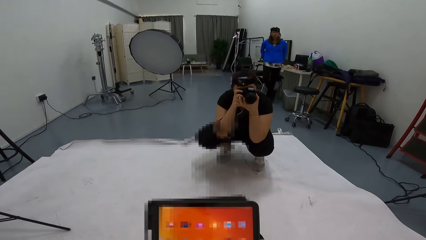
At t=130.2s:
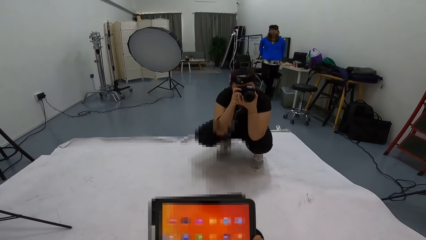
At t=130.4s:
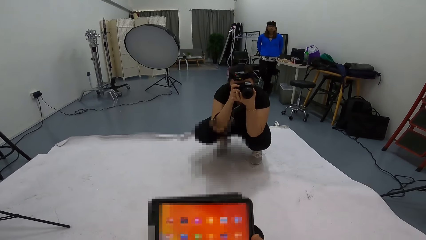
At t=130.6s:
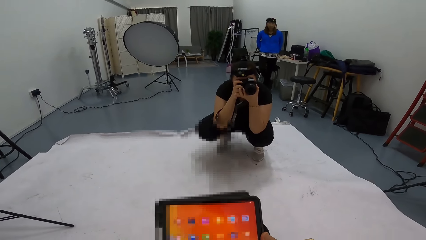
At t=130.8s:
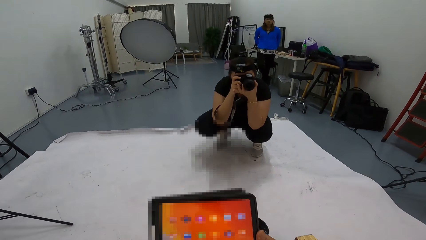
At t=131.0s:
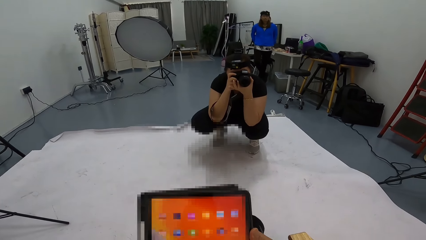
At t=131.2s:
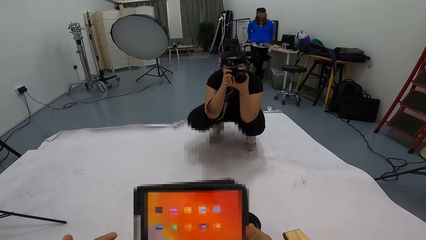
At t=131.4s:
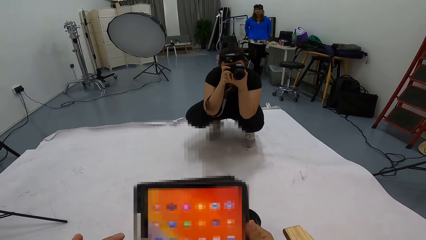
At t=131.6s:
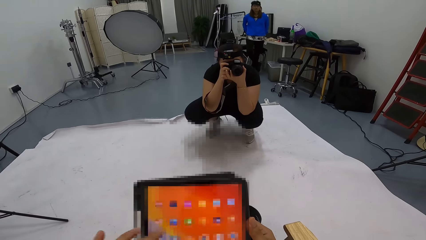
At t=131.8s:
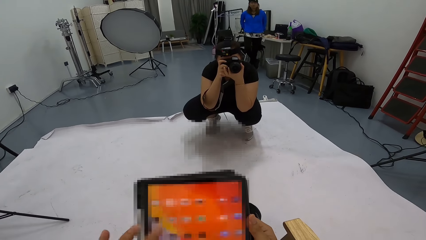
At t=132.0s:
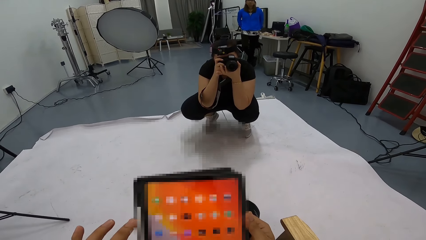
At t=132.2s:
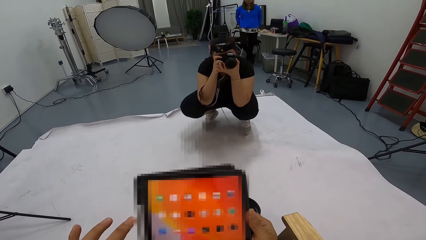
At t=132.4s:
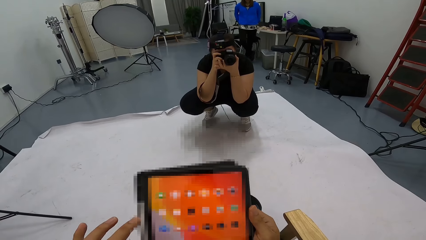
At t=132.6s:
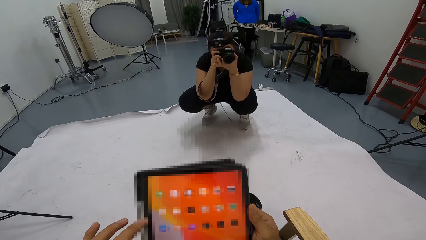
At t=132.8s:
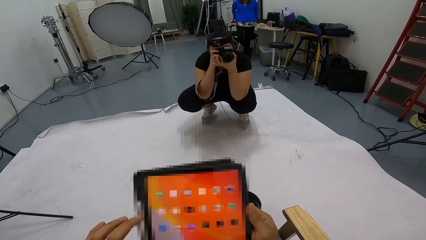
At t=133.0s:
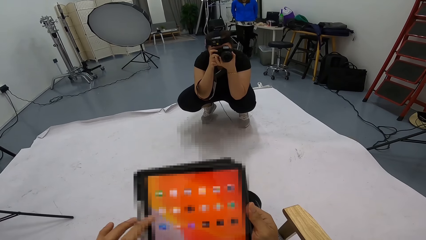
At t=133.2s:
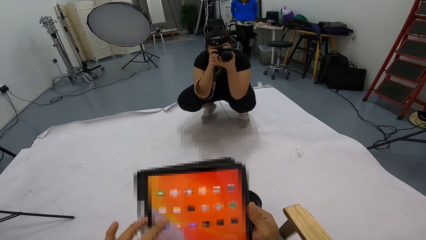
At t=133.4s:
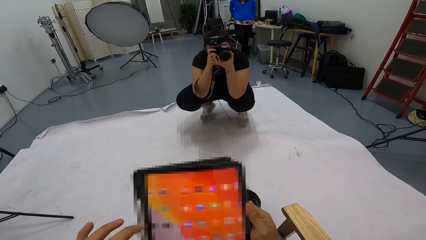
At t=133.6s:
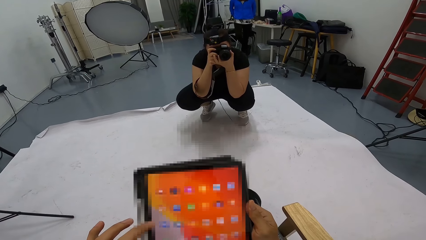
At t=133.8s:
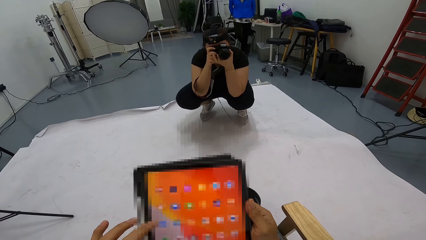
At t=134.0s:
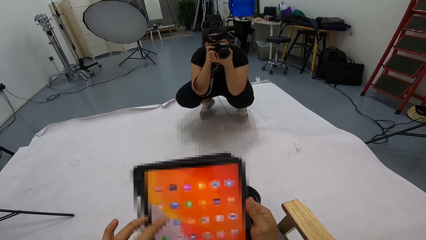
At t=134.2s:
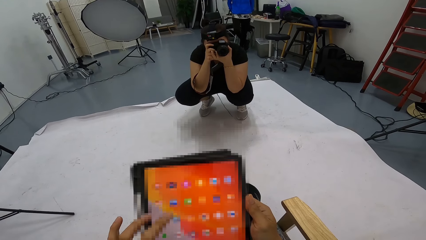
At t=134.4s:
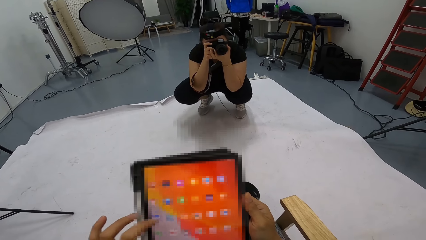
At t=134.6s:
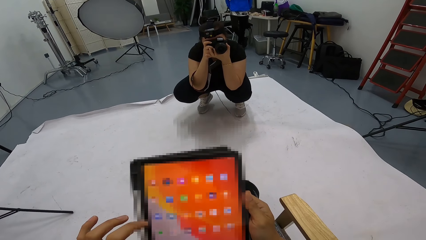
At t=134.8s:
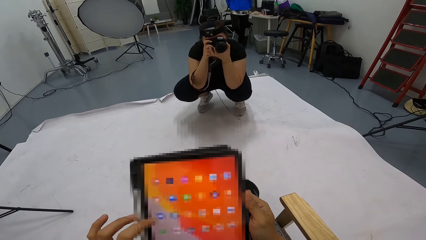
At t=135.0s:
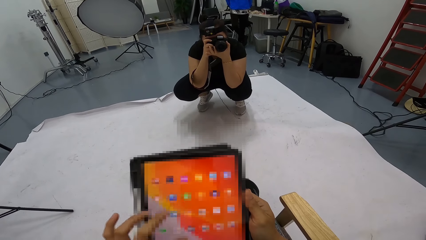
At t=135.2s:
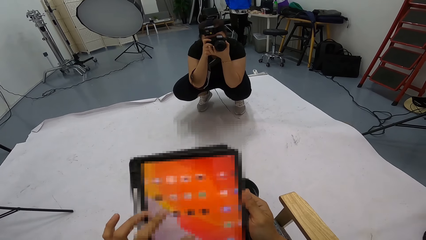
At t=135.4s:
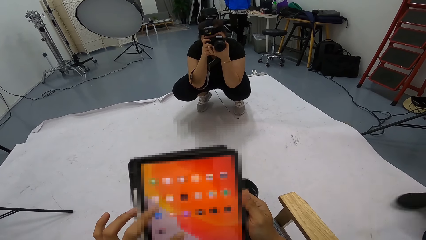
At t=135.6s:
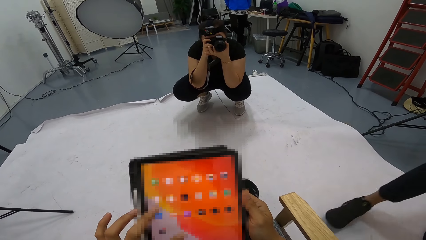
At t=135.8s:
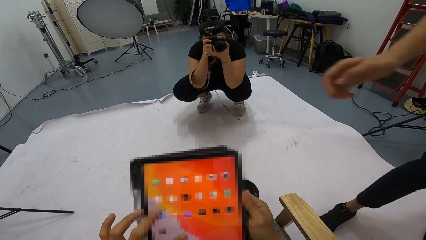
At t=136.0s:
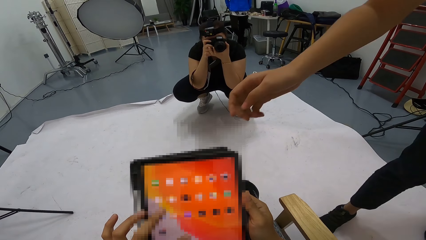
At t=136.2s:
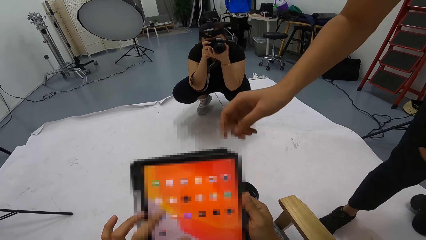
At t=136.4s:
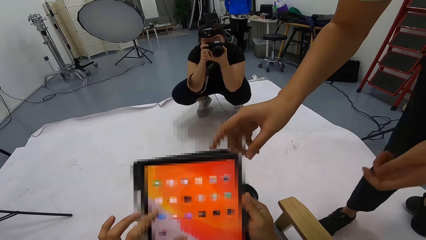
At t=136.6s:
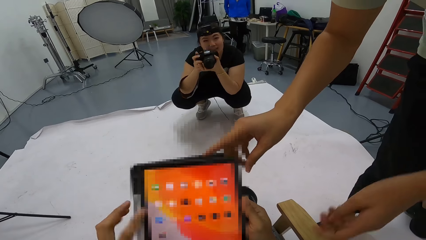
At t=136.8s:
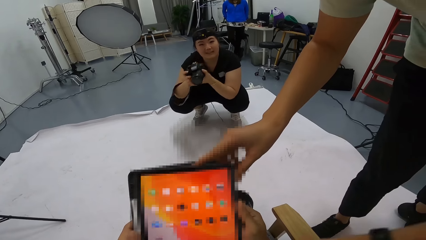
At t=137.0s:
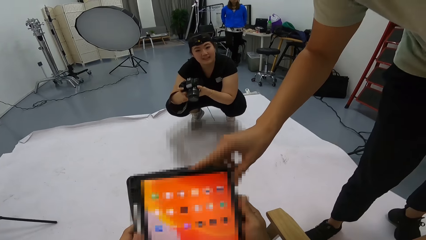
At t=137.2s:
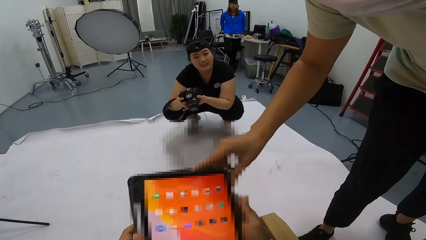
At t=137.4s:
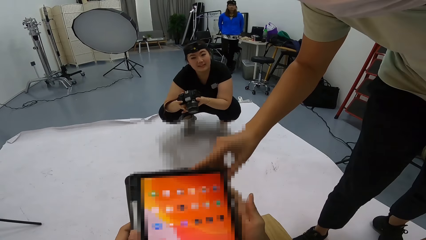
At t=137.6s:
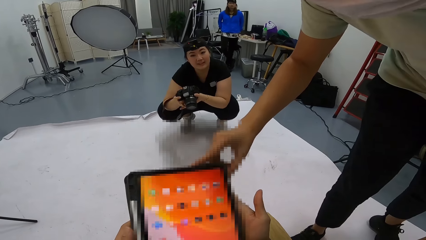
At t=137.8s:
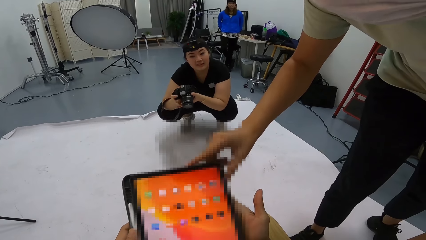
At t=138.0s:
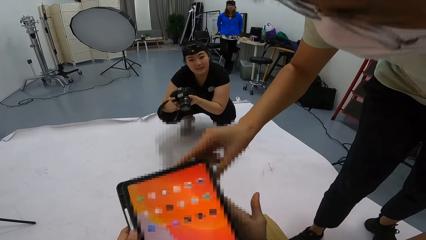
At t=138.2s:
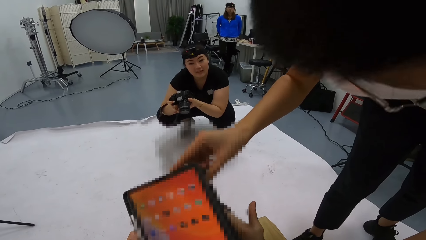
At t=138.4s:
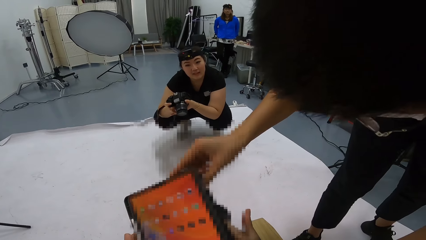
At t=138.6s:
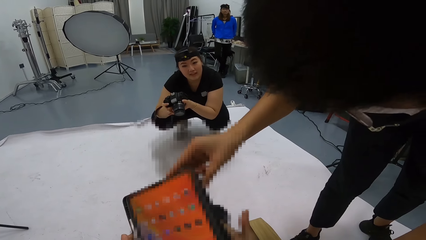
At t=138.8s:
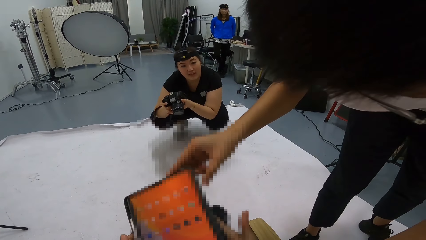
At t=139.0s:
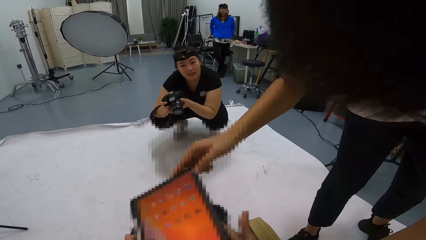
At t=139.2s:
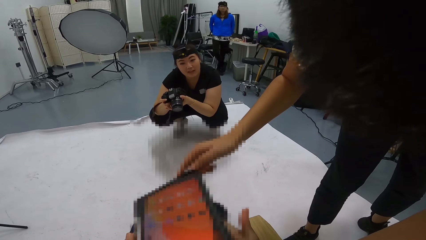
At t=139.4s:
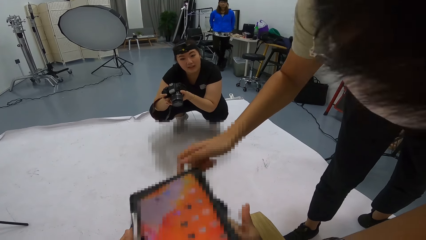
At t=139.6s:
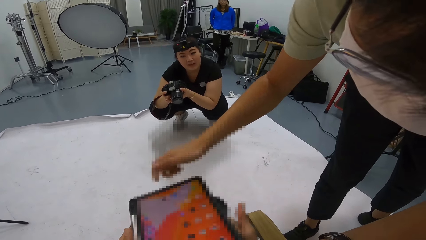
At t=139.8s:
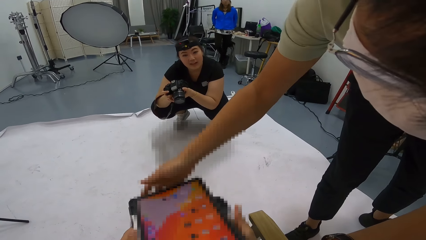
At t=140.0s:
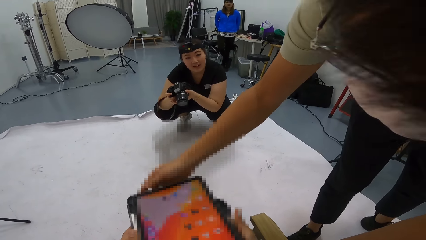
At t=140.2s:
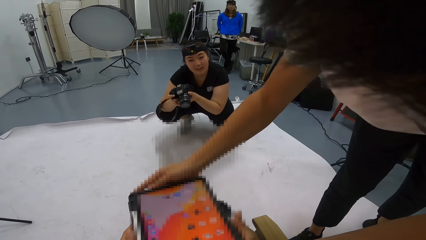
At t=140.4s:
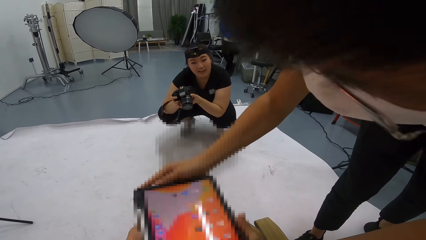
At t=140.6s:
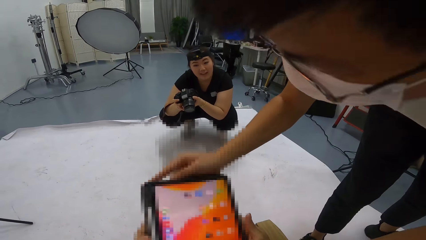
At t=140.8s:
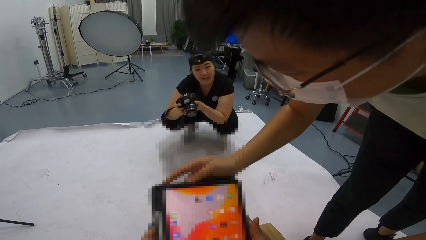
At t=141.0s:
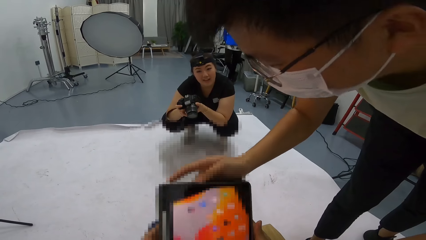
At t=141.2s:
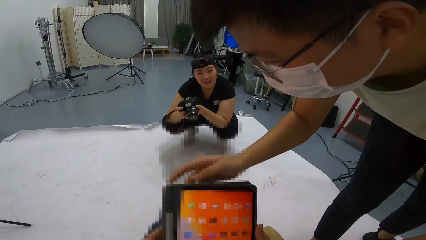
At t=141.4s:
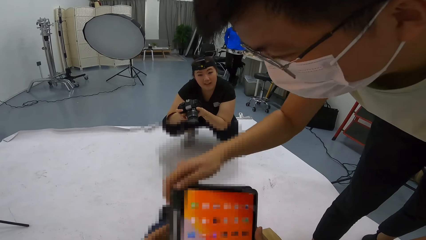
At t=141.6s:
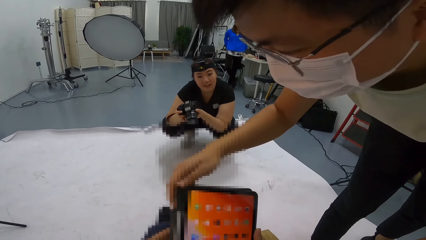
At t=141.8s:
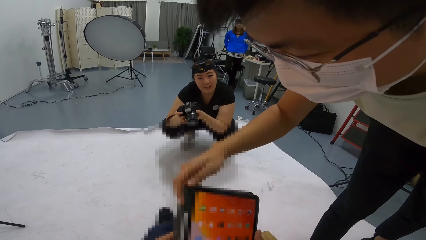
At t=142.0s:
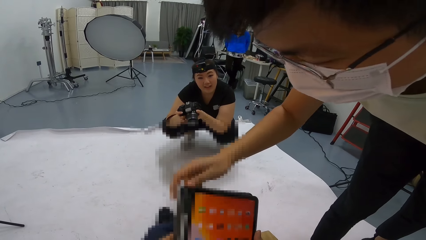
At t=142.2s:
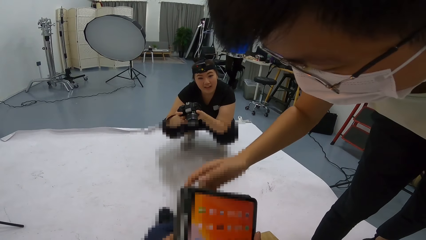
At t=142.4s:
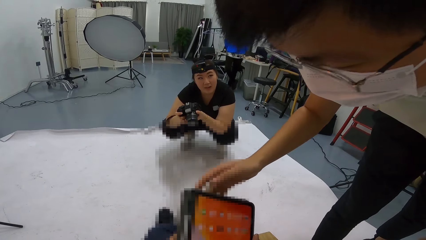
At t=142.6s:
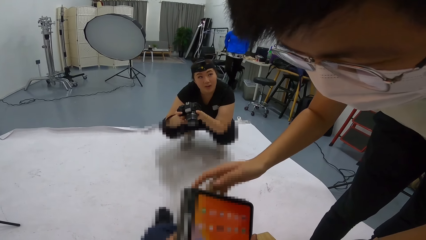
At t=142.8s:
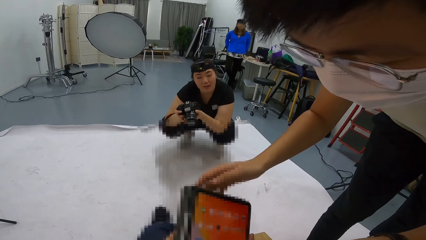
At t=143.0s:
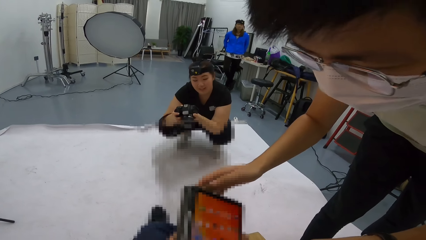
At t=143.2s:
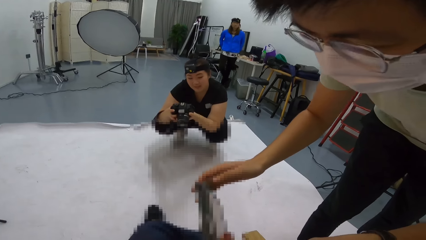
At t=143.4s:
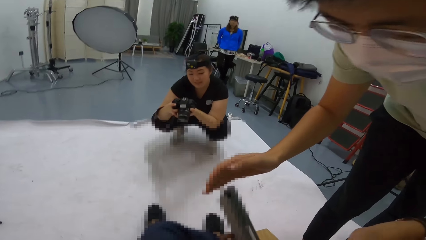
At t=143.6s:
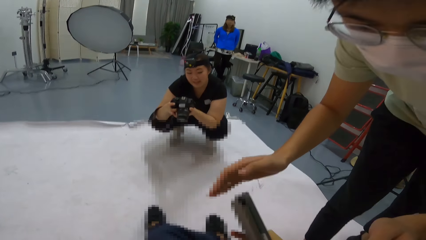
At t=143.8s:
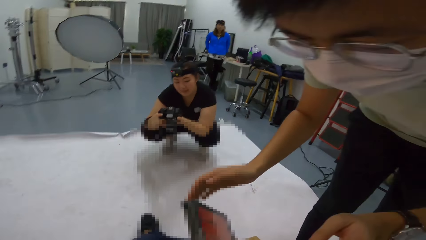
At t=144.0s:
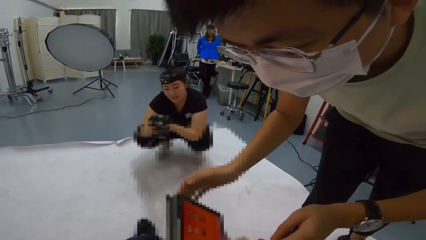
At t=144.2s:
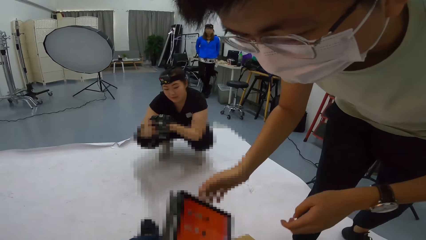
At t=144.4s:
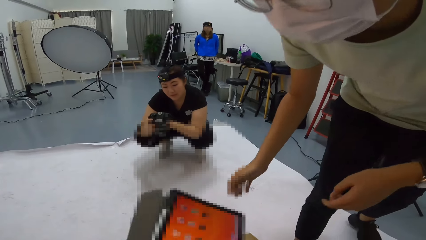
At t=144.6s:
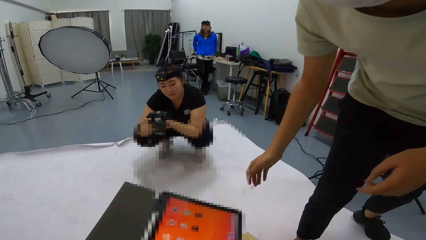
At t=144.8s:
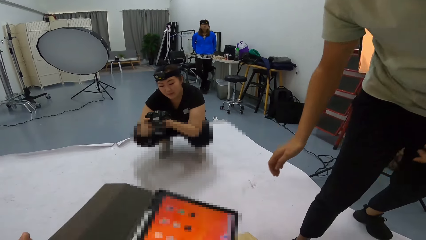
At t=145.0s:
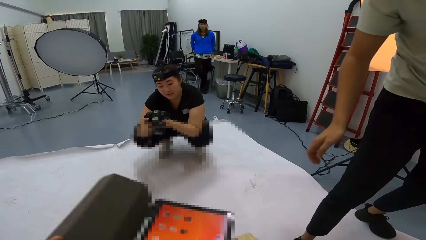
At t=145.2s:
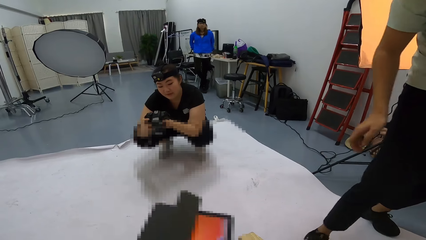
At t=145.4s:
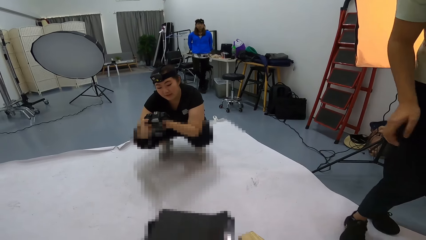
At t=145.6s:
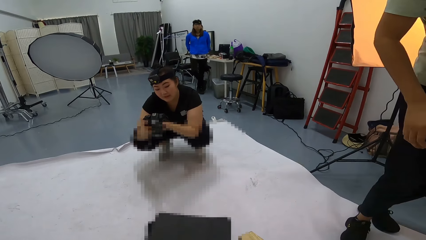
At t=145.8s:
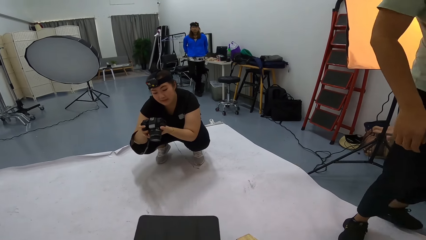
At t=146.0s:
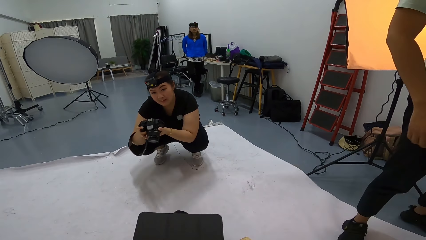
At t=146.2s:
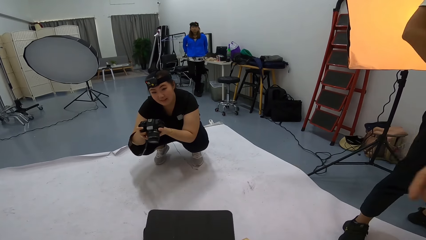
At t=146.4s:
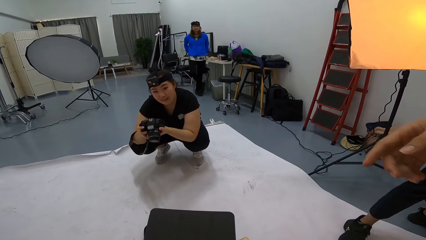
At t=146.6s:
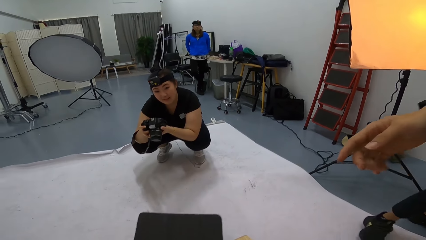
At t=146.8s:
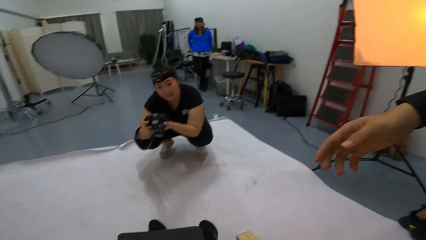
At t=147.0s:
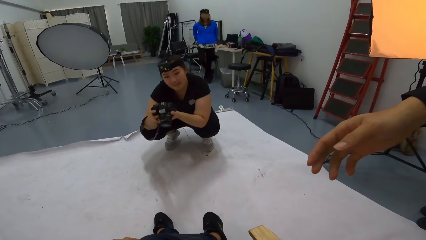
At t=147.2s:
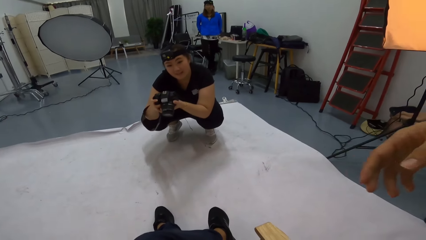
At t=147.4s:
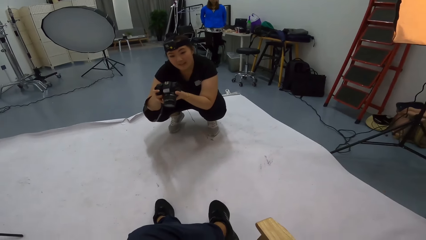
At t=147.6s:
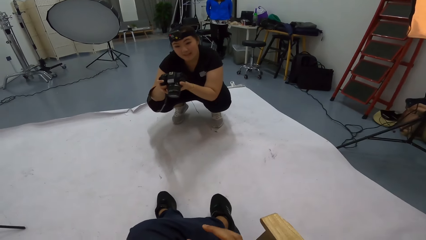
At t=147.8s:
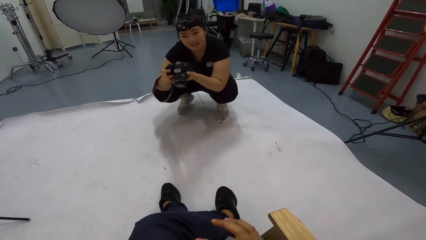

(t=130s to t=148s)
The camera wearer uses the tablet. A man interacts with the camera wearer. A person holds the camera. The man inspects the tablet. The camera wearer interacts with the man. They stare at the tablet. Another person stretches one hand.
